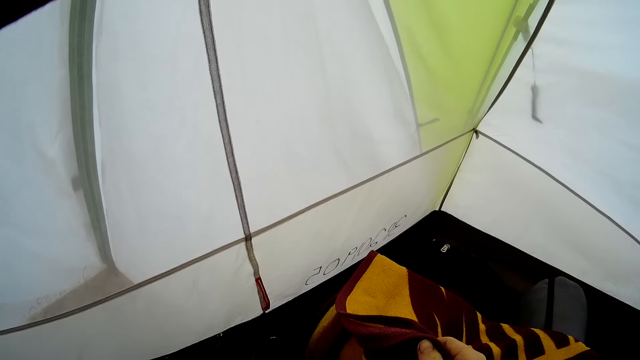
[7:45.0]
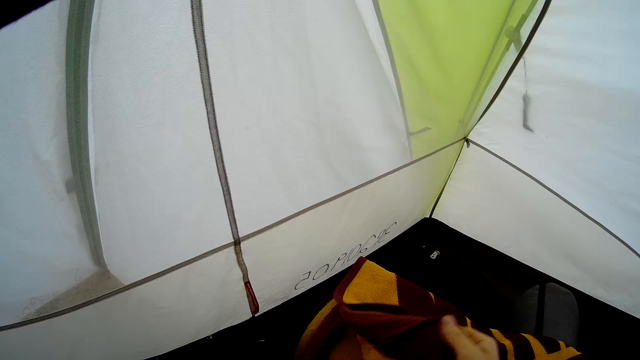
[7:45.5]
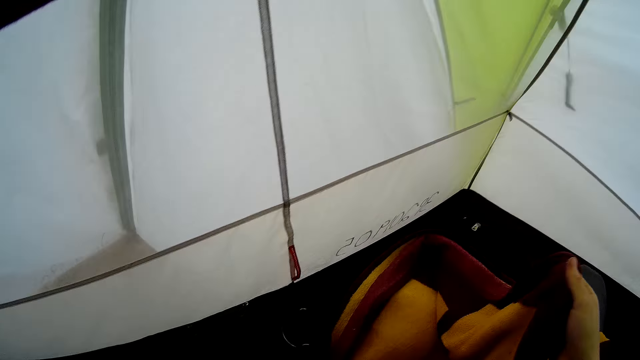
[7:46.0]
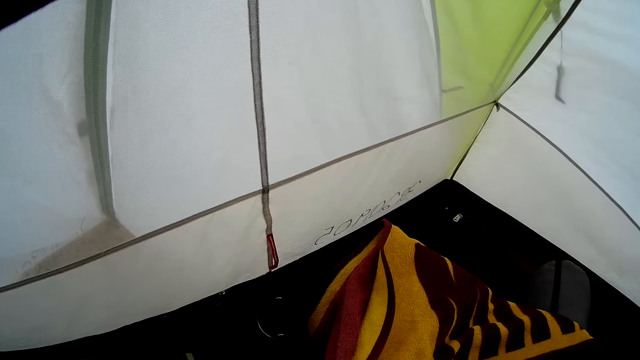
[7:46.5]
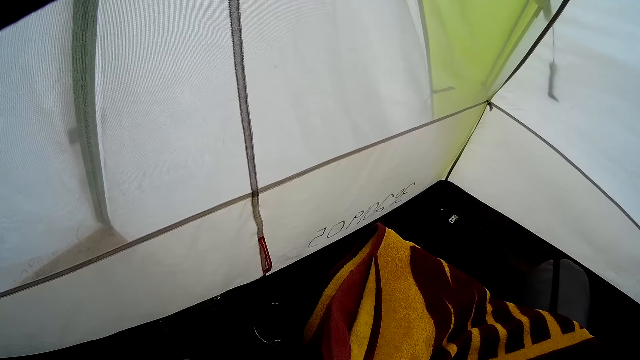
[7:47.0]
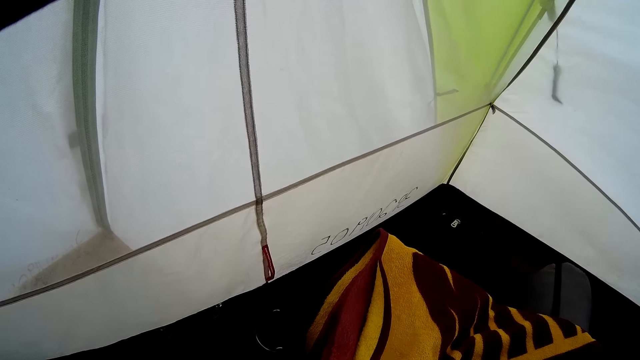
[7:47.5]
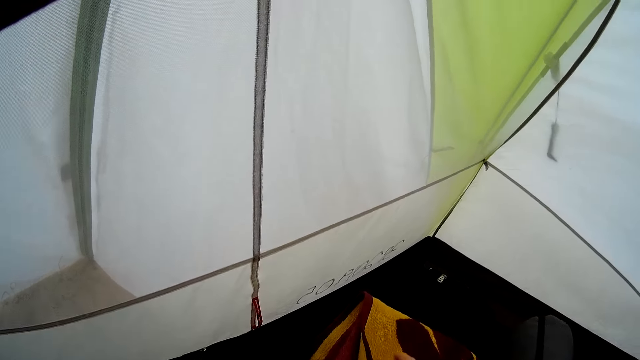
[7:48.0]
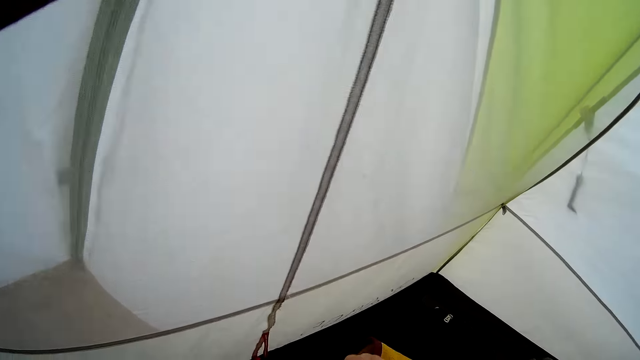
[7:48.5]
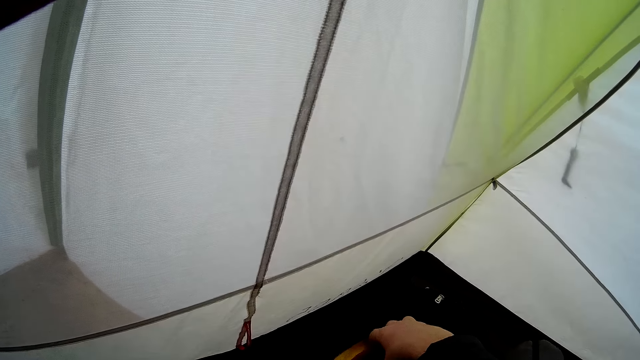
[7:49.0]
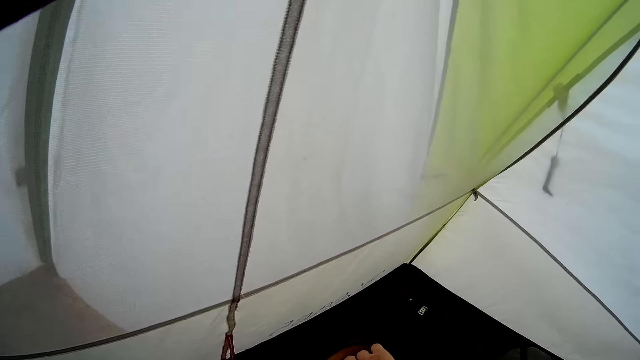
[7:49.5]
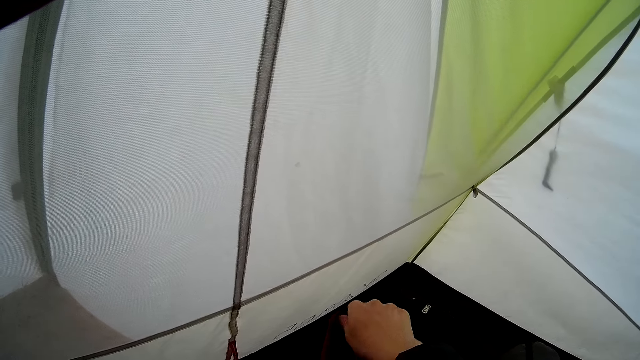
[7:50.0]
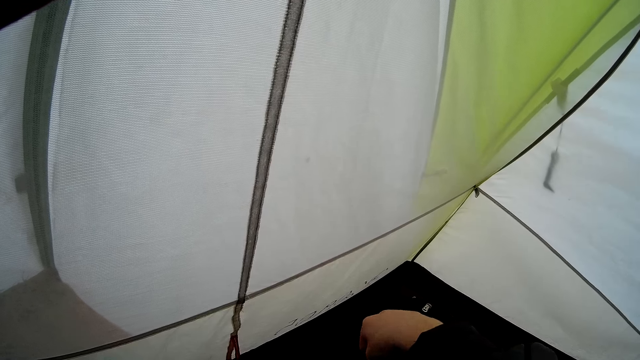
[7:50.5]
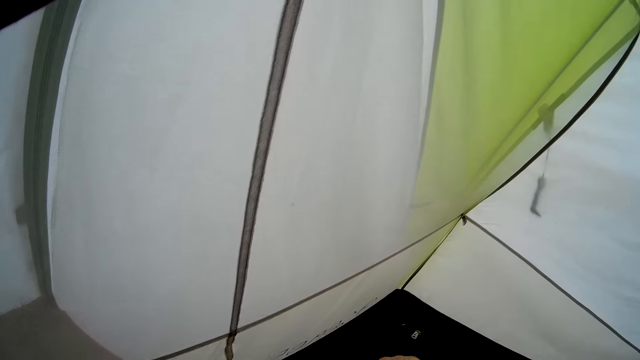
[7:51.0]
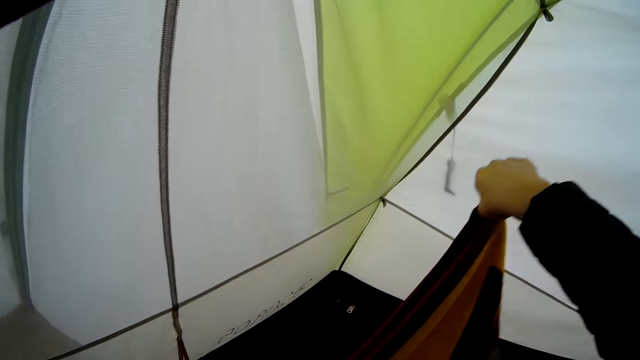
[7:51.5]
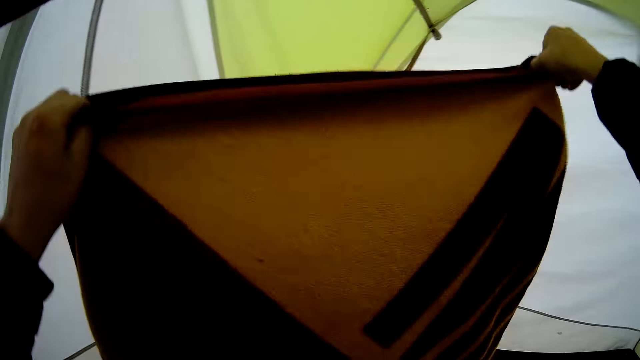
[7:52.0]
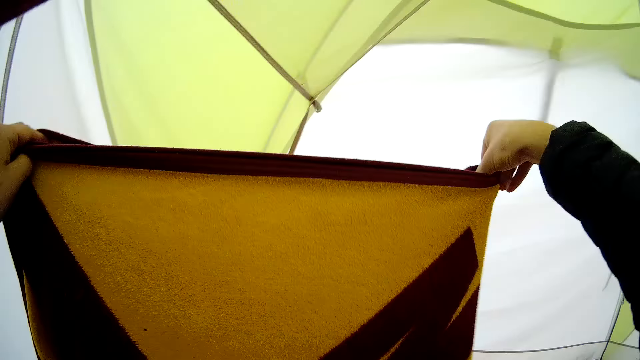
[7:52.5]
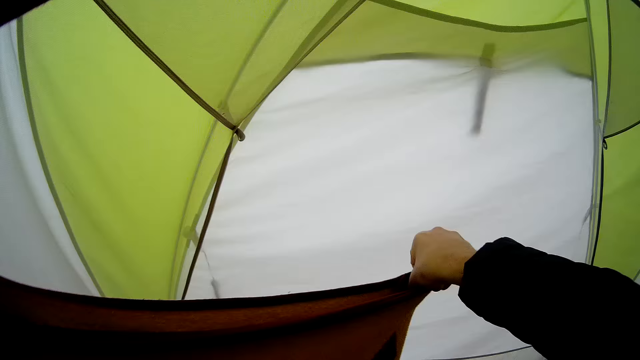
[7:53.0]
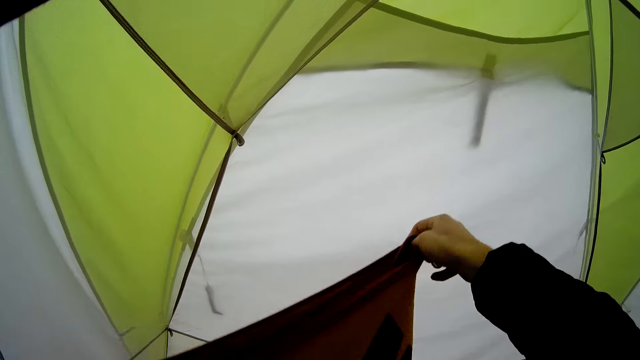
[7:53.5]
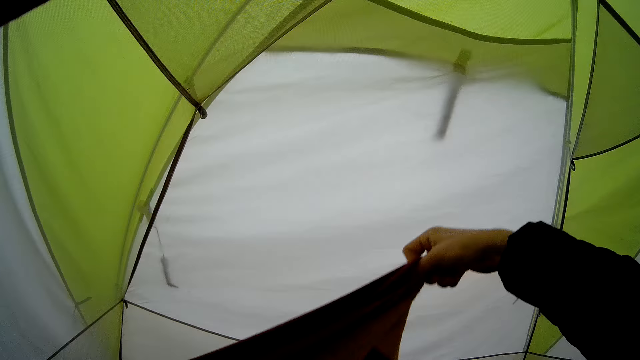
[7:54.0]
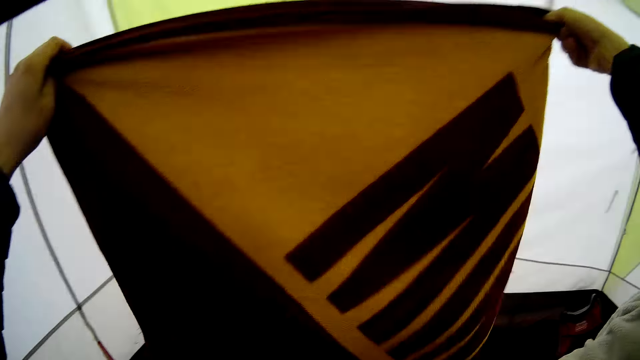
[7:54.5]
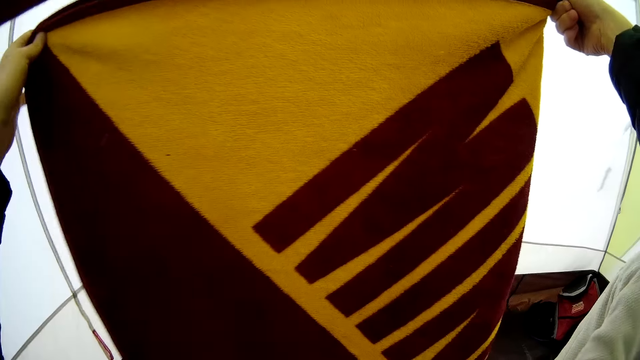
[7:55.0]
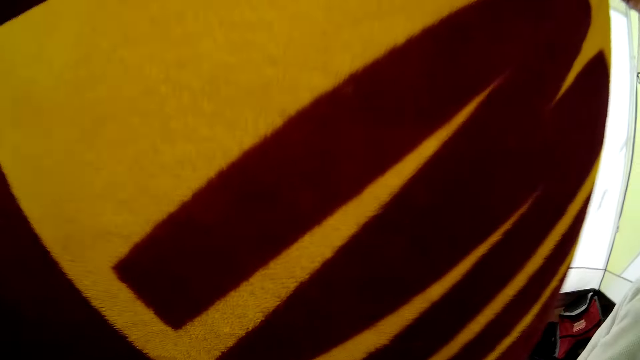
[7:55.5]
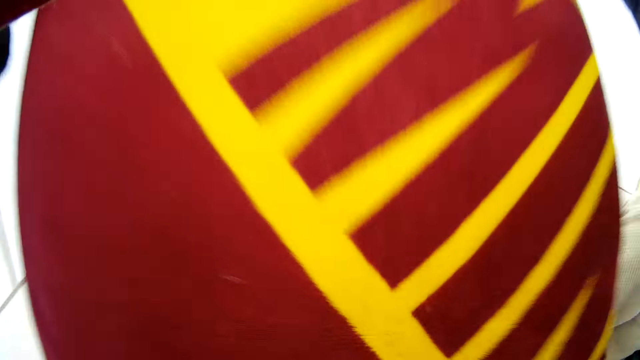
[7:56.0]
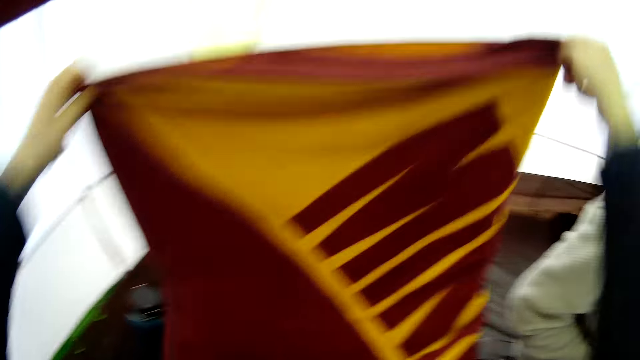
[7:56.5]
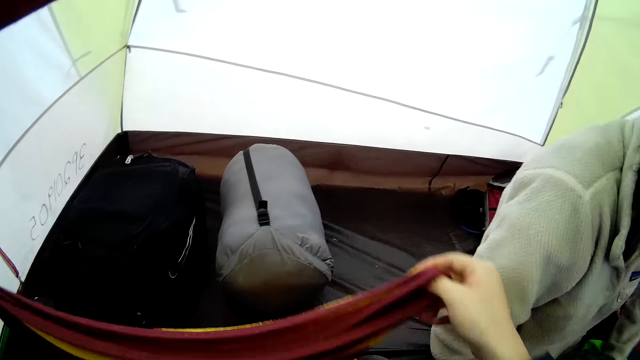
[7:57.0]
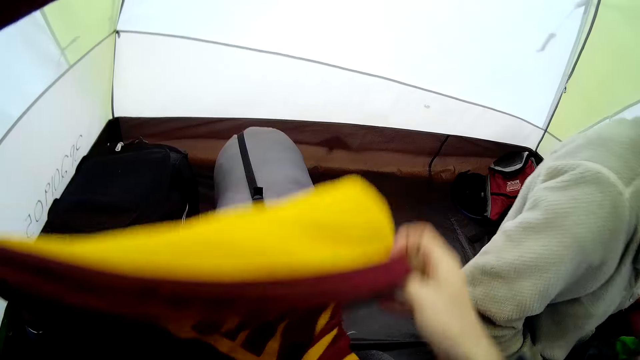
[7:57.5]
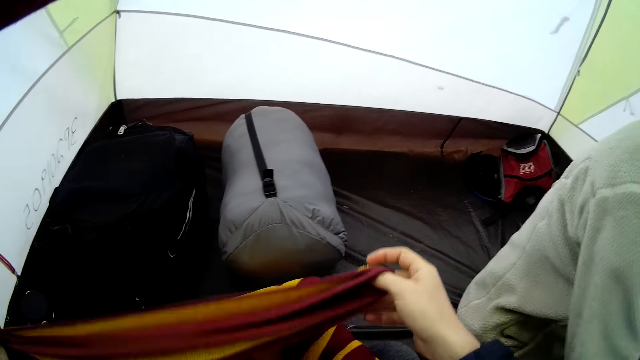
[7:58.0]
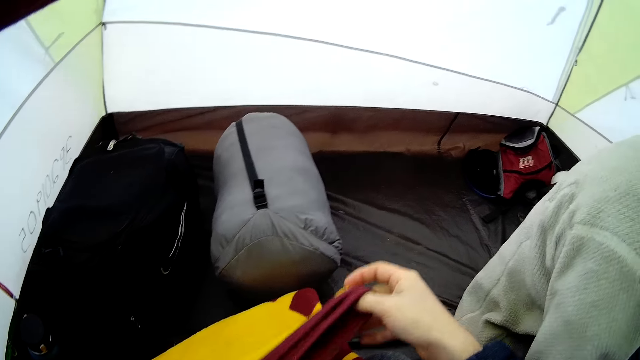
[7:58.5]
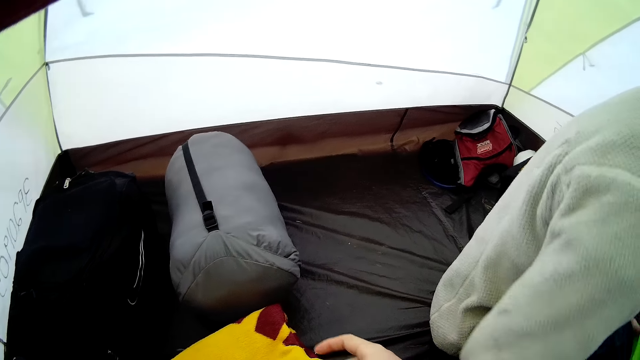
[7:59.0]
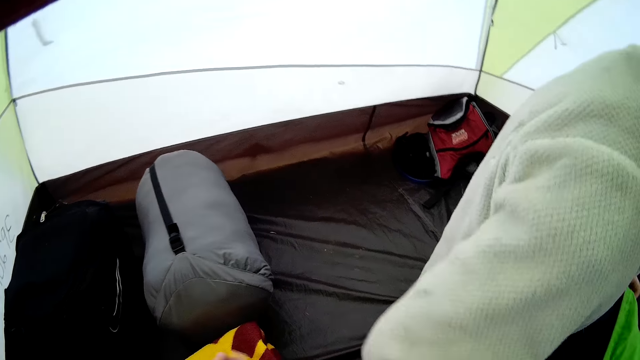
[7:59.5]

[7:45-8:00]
The camera wearer moves the fabric. They touch the fabric. They lift the fabric. A person moves a hand to something. The camera wearer shakes the fabric. They lift the fabric. They fold the fabric. The person moves the green bag.

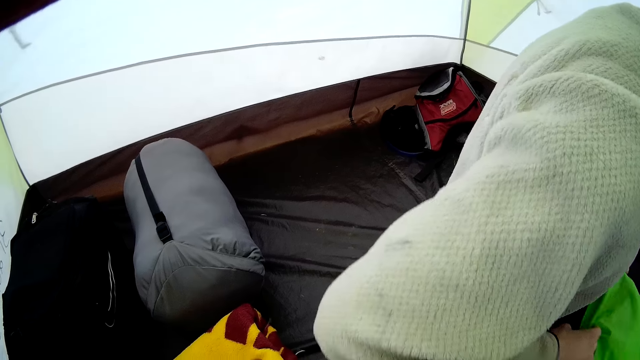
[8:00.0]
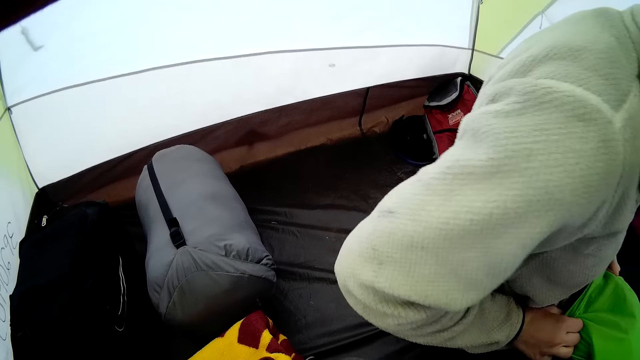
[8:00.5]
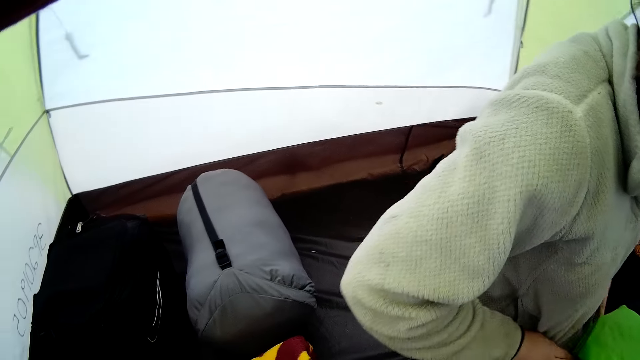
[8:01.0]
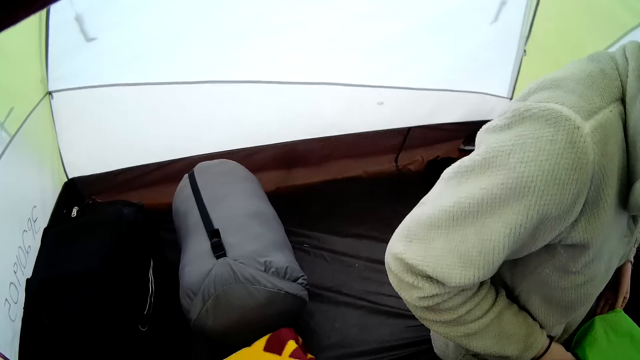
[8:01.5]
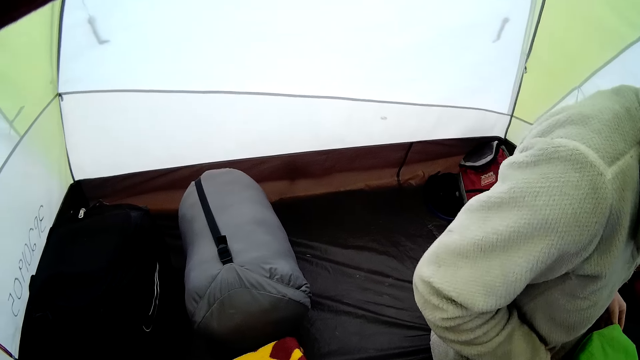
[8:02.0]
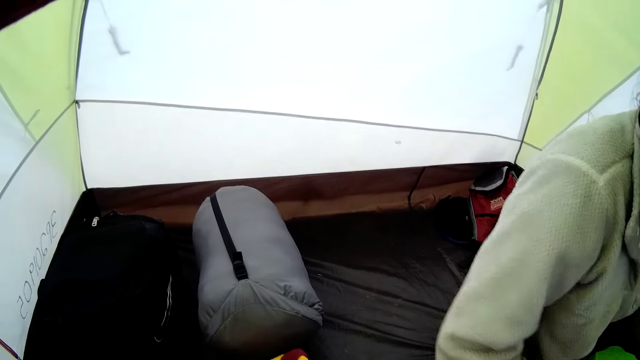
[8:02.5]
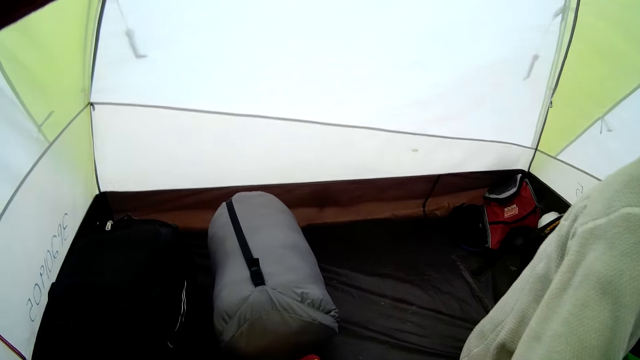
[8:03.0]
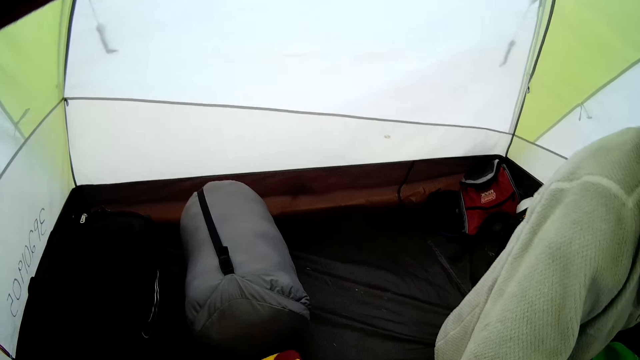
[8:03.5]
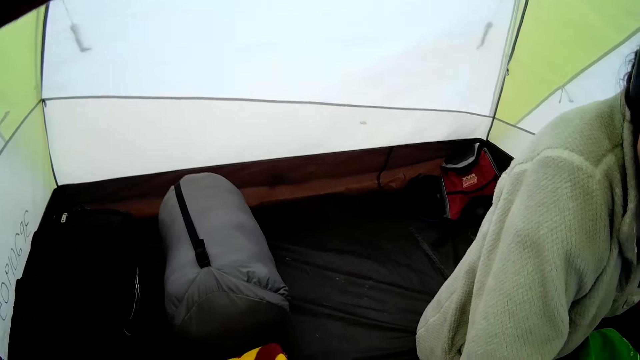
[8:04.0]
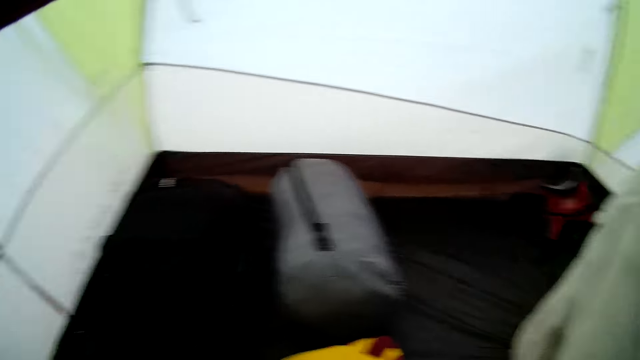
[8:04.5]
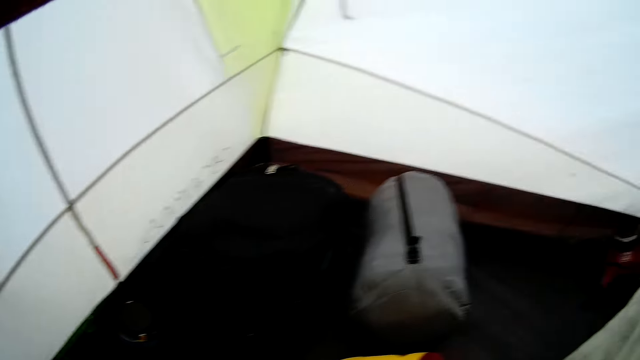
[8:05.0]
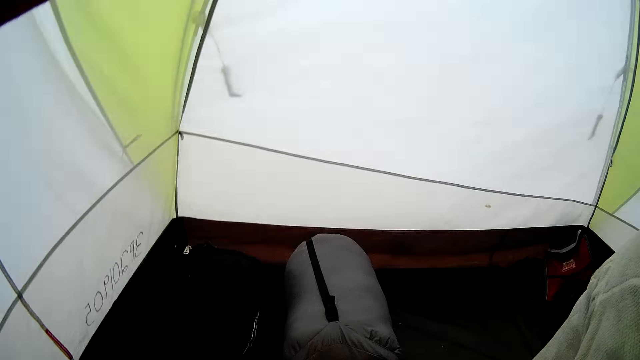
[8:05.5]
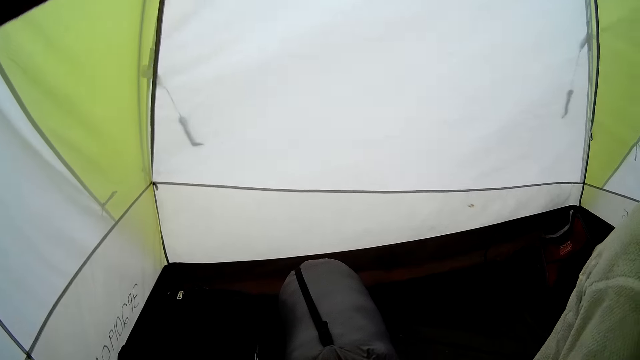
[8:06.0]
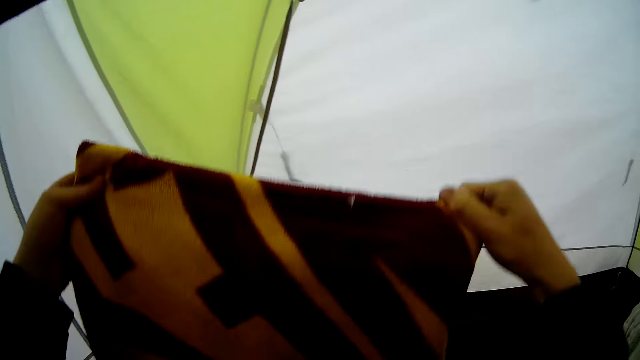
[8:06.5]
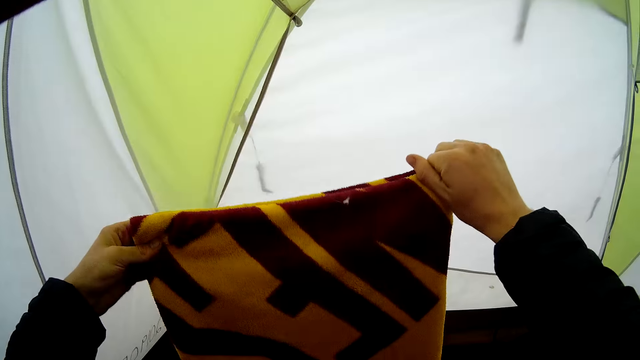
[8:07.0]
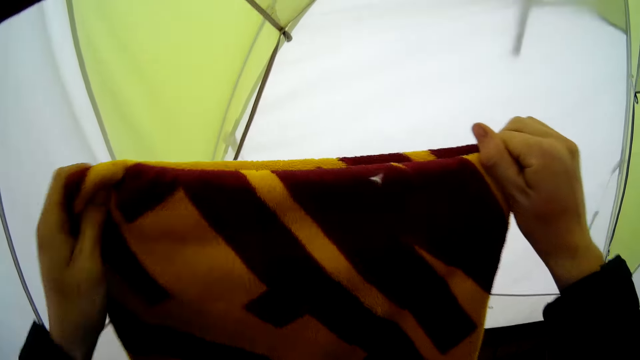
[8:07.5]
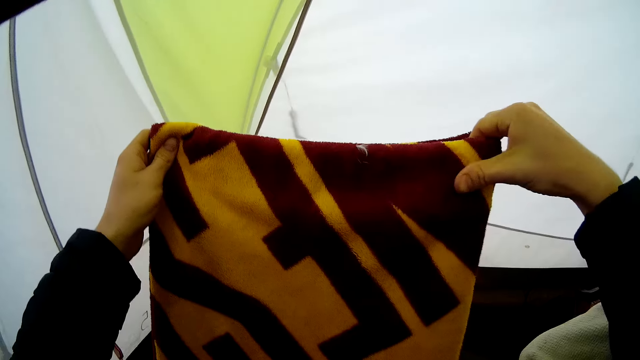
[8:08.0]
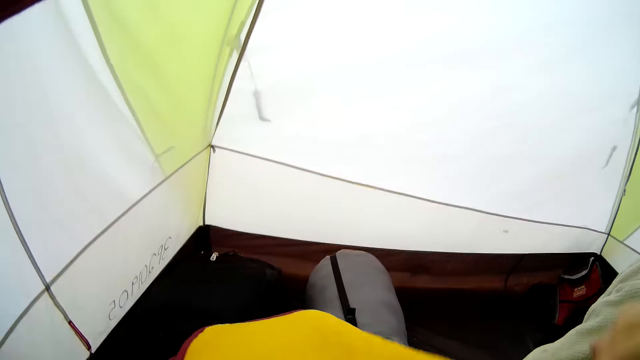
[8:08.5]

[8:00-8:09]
A person puts the cloth in the bag. The camera wearer moves the fabric. They lift the fabric.
